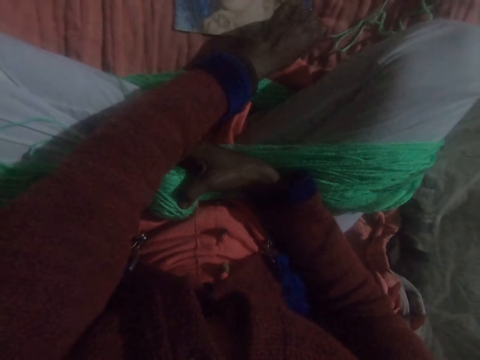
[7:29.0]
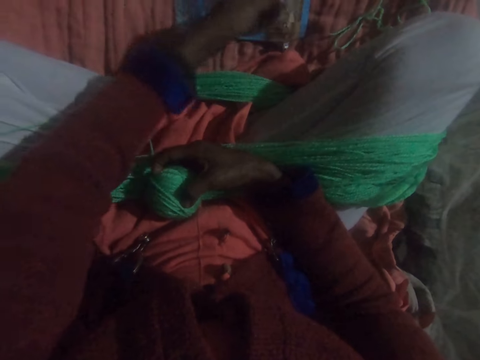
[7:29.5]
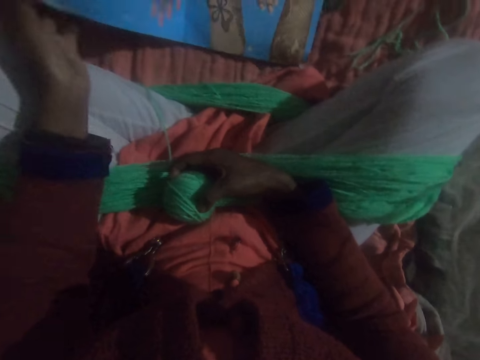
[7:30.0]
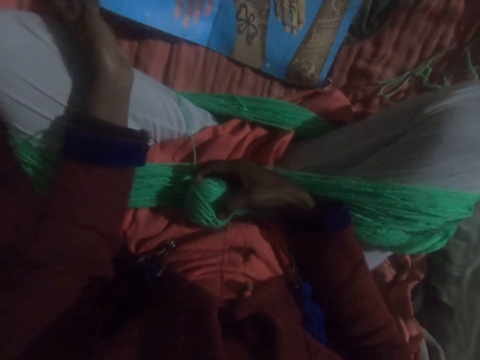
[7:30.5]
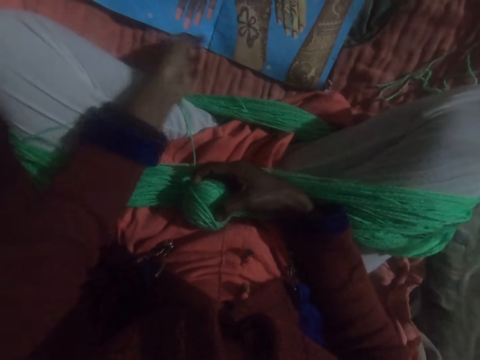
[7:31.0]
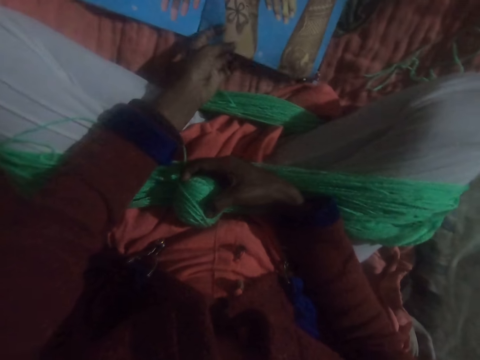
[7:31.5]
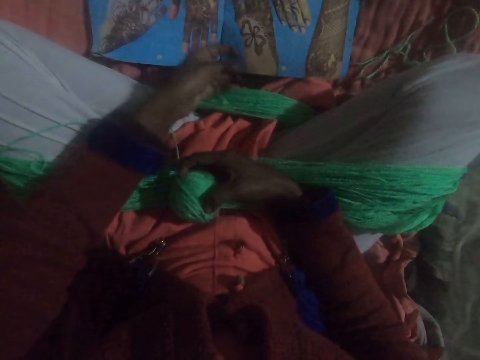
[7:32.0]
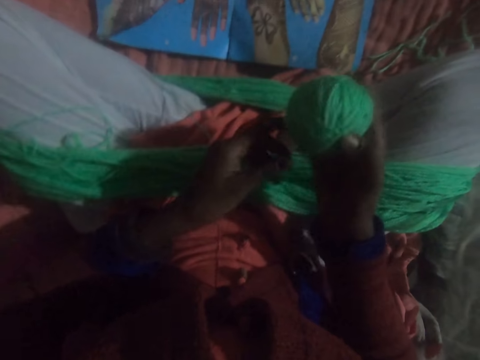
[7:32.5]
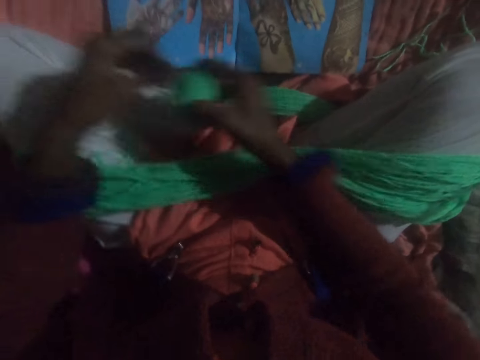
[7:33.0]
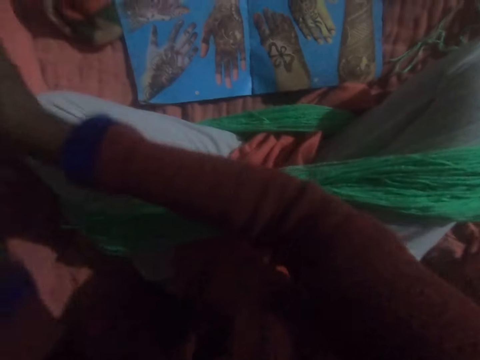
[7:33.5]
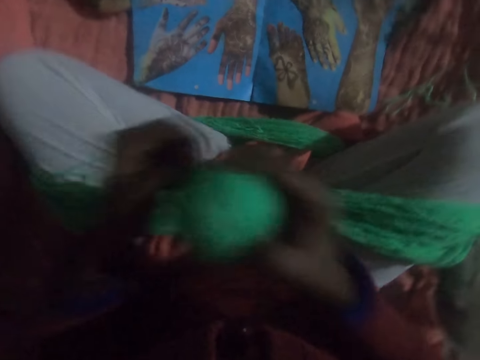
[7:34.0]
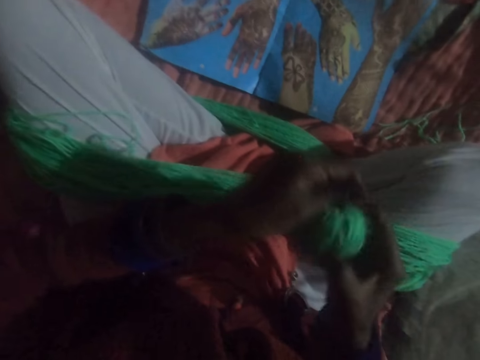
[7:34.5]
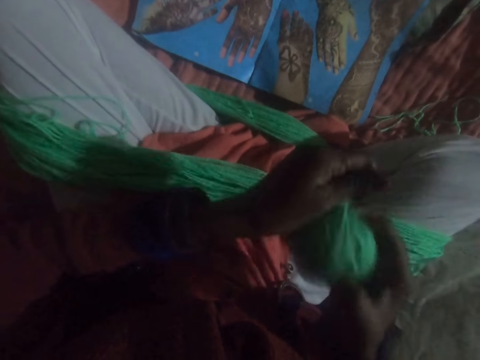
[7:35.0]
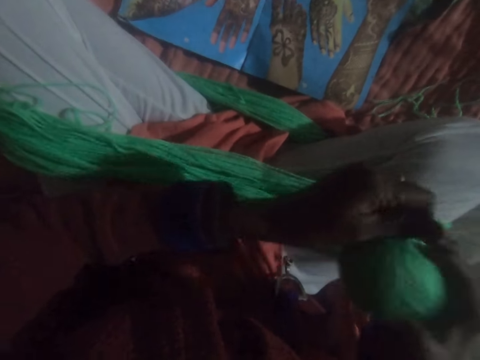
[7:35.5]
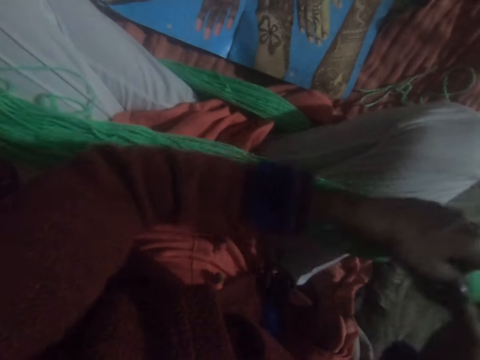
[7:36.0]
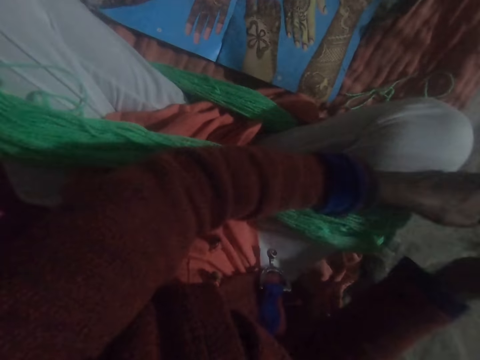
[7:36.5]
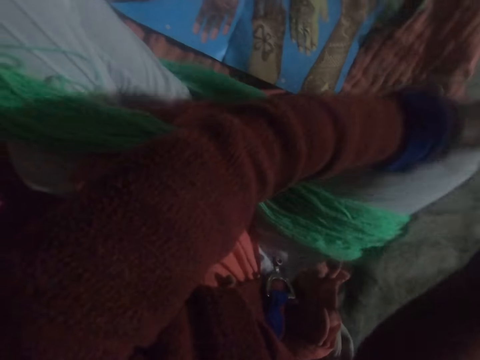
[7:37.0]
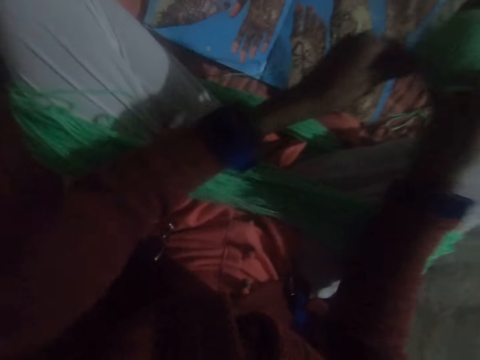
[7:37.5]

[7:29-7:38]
The camera wearer pulls a magazine. She adjusts the book. She rolls knitting yarn thread into a ball and twists the yarn on her legs together.

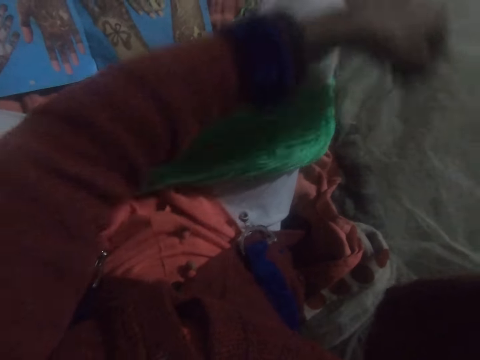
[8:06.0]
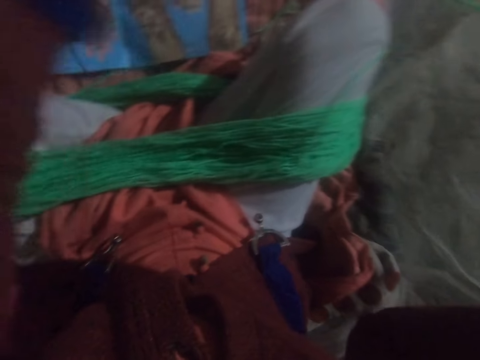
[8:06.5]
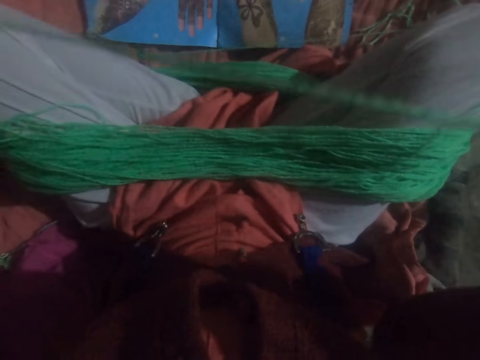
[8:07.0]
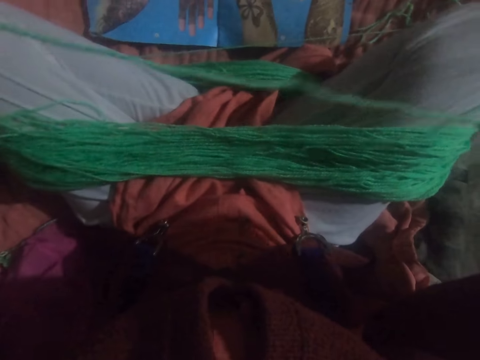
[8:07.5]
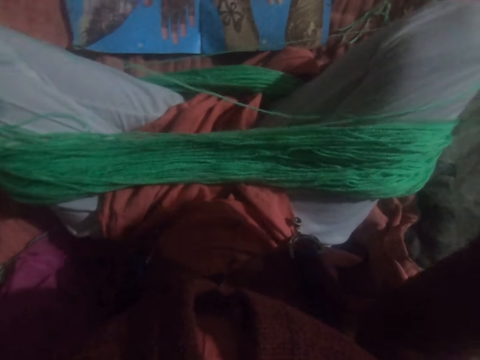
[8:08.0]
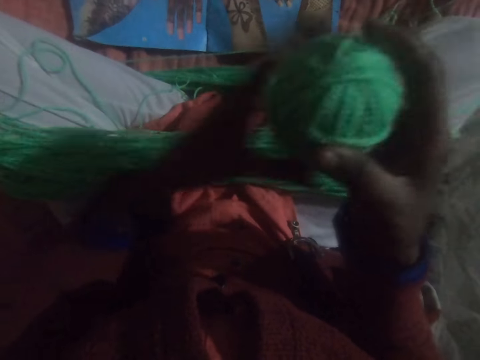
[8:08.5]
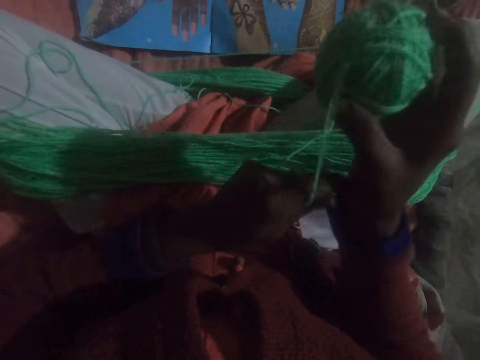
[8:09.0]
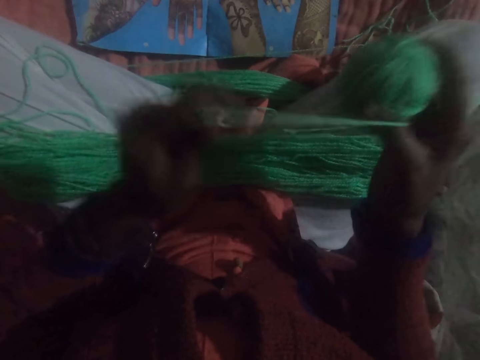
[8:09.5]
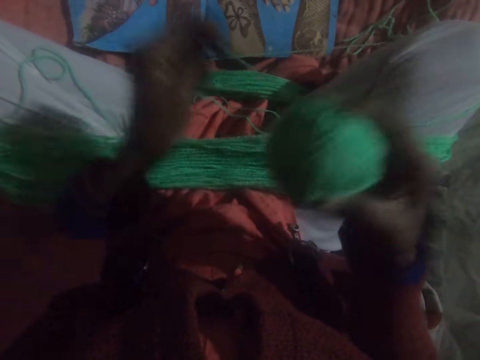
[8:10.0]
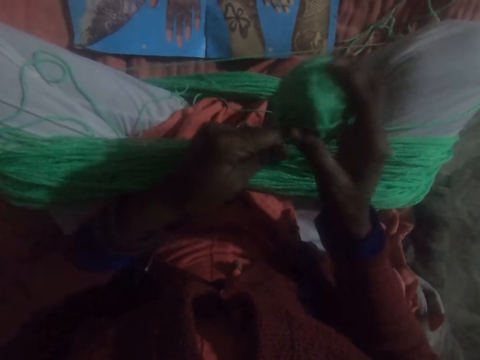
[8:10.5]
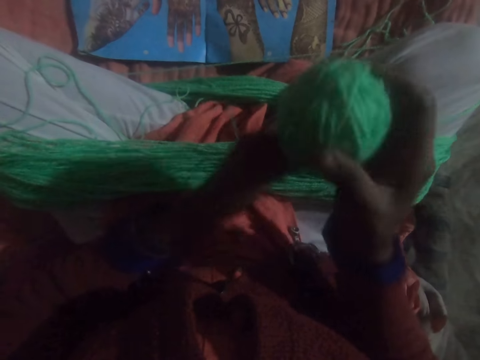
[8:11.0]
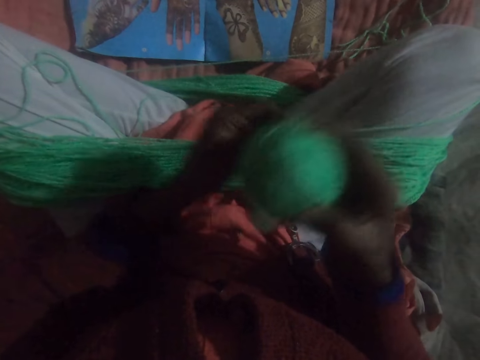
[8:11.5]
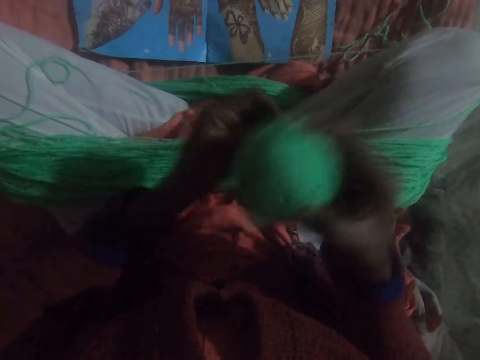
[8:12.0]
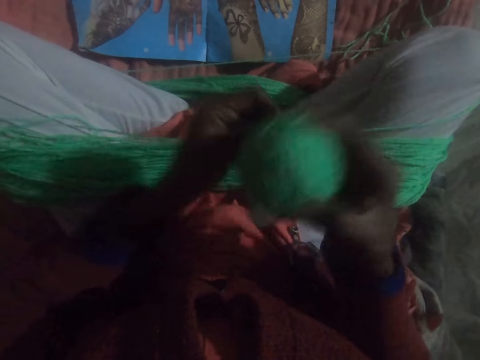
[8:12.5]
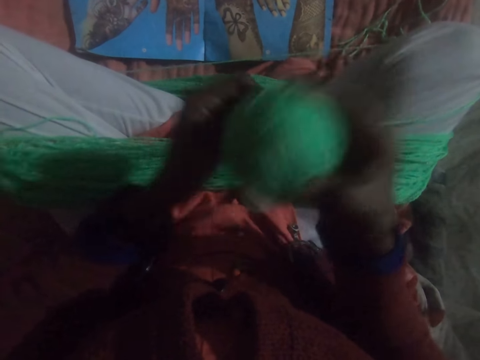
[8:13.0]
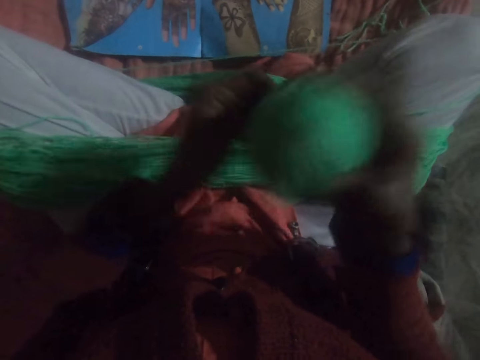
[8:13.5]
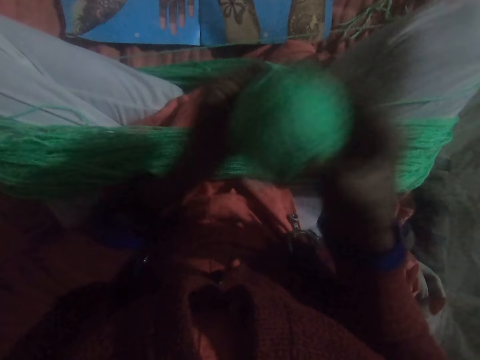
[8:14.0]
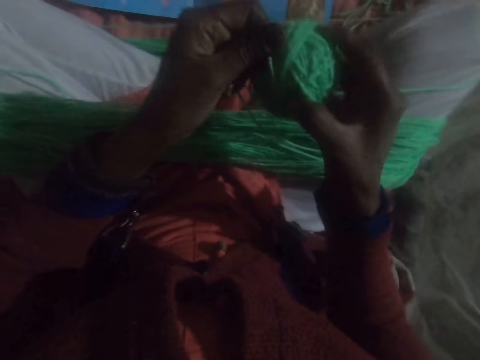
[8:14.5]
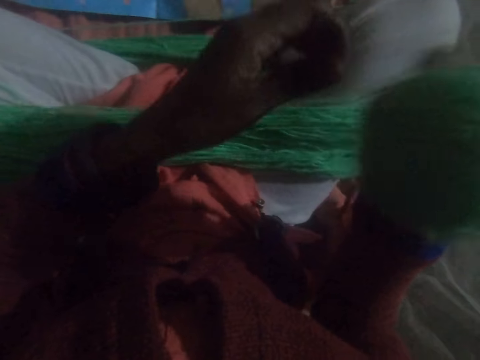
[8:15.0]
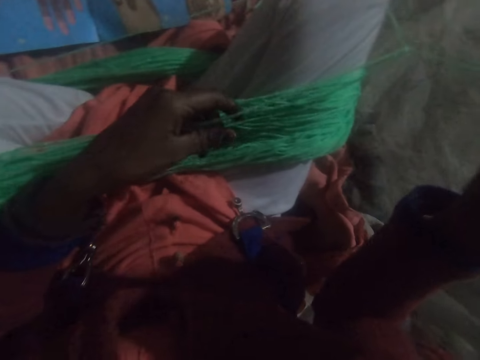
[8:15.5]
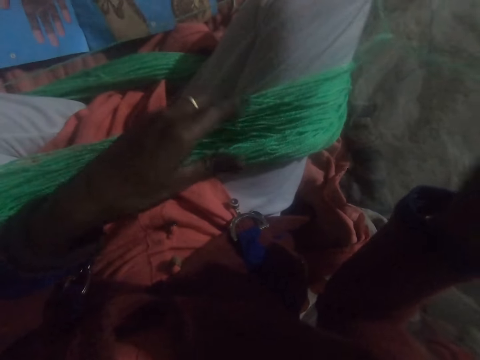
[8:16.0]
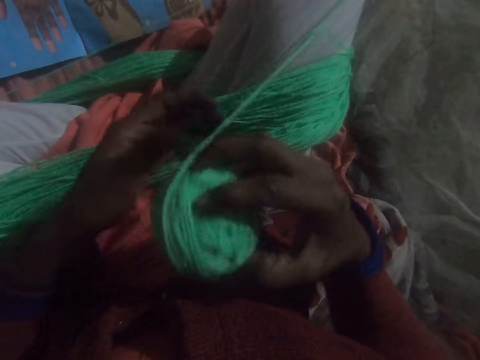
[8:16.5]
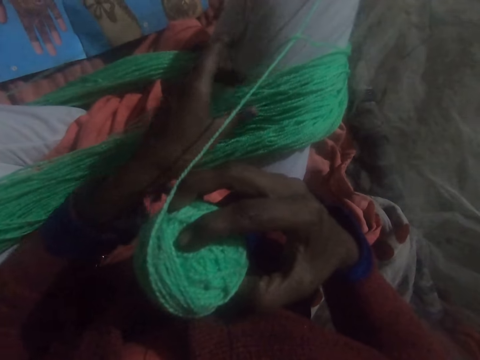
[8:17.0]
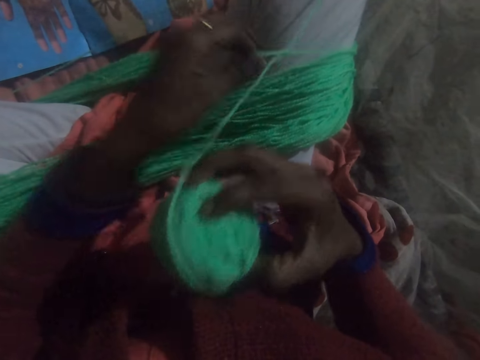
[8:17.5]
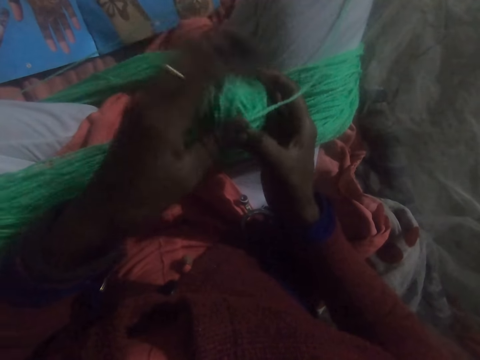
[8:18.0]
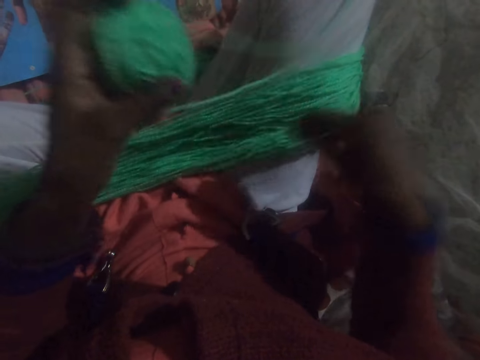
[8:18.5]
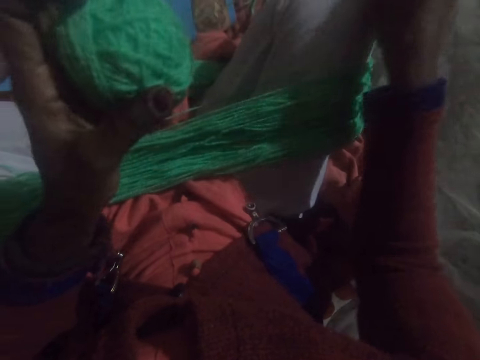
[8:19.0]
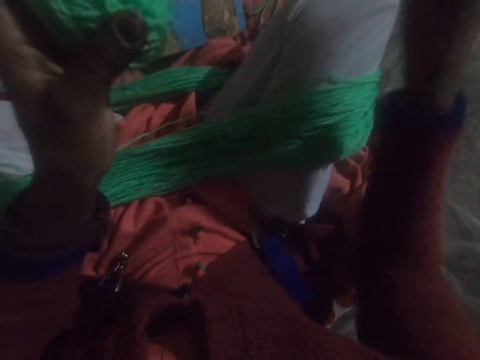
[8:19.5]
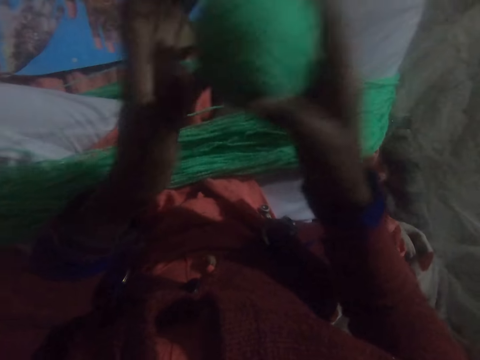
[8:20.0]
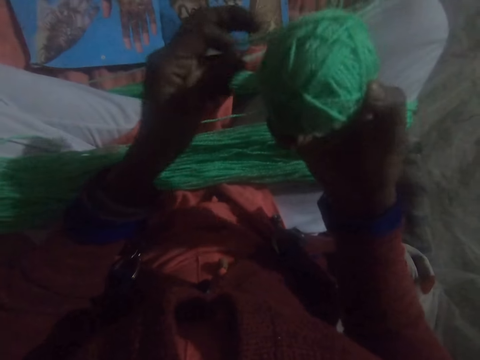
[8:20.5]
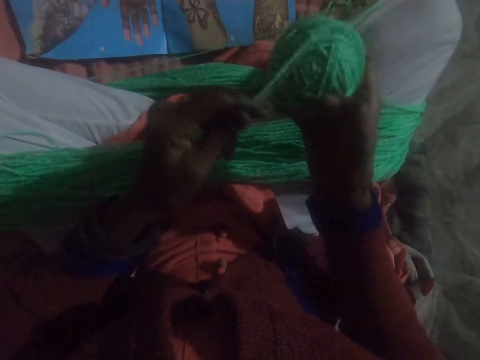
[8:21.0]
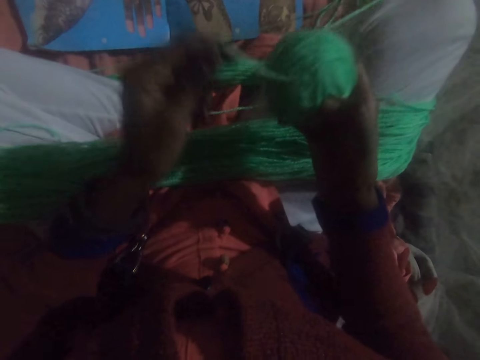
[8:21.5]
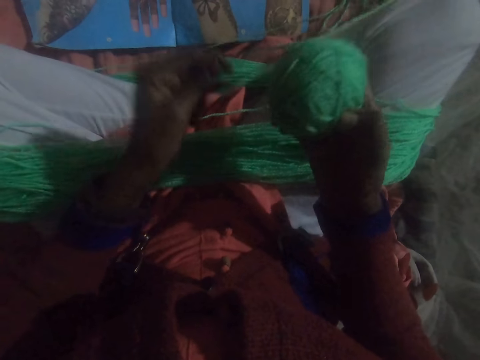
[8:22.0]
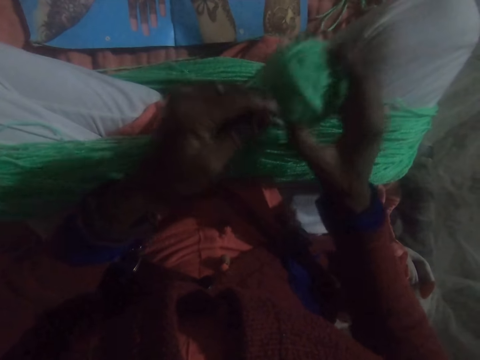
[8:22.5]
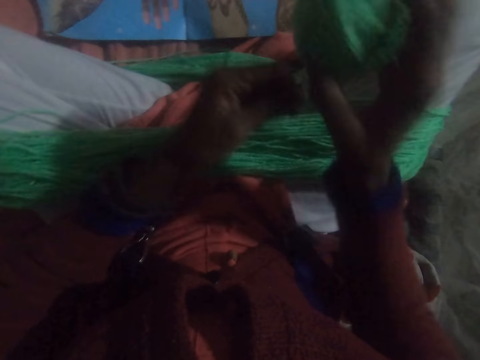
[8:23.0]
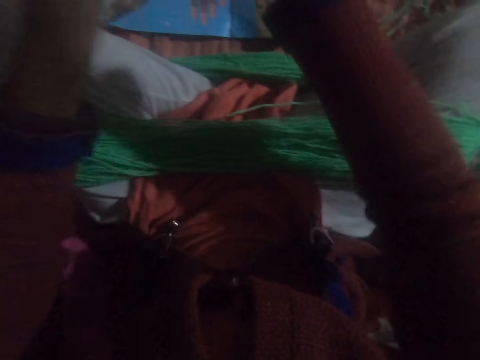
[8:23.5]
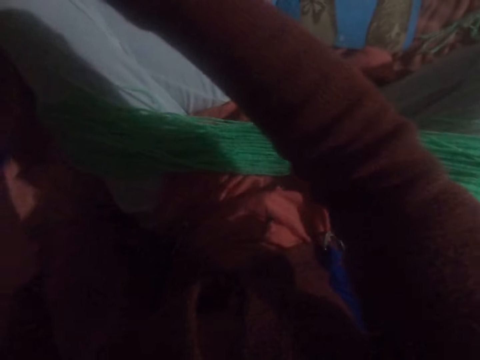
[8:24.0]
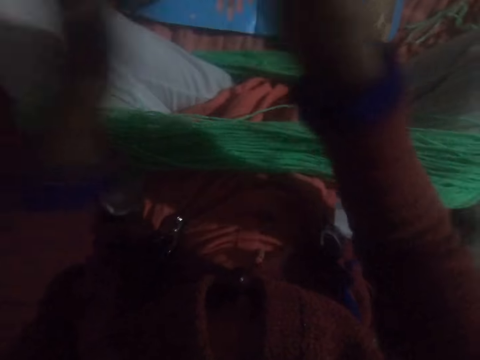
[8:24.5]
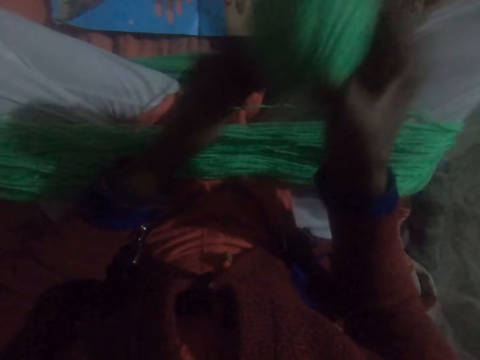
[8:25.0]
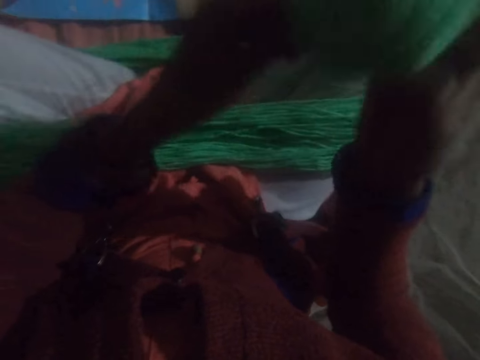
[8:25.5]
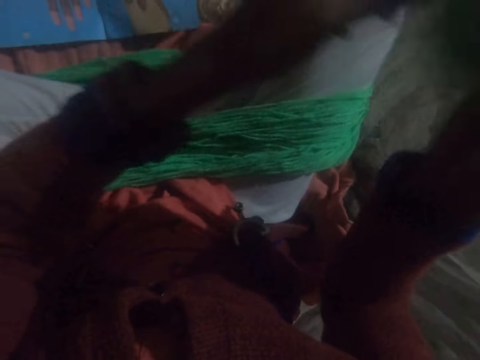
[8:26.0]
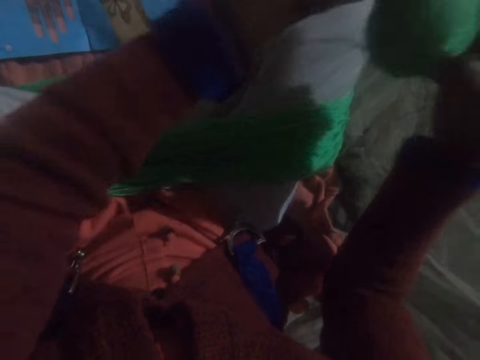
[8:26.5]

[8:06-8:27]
The camera wearer straightens the yarn and pulls knitting yarn thread. She twists the yarn on her legs together and rolls the knitting yarn thread into a ball. She untangles the yarn. She pulls the knitting yarn thread. She twists the yarn on her legs together and rolls the knitting yarn thread into a ball.
